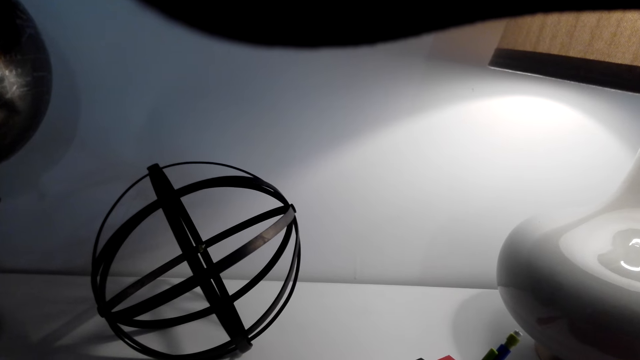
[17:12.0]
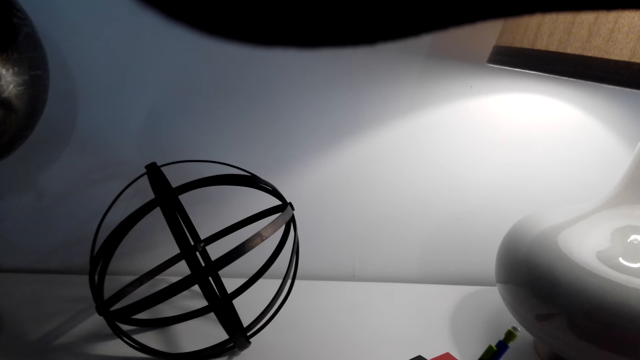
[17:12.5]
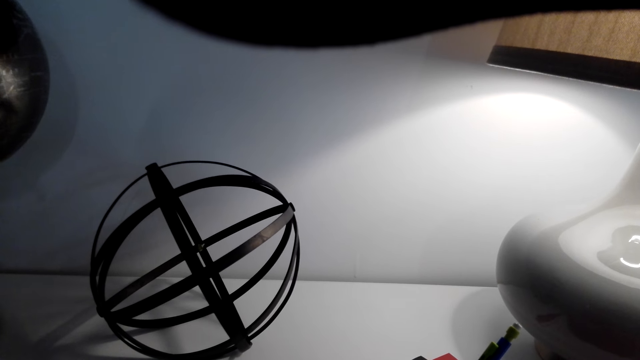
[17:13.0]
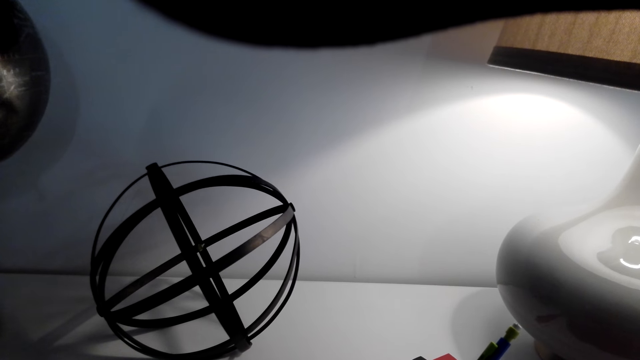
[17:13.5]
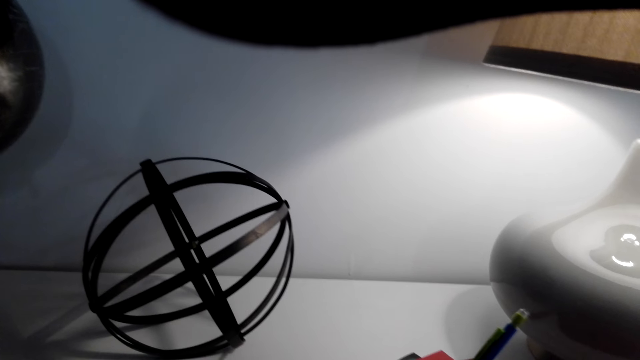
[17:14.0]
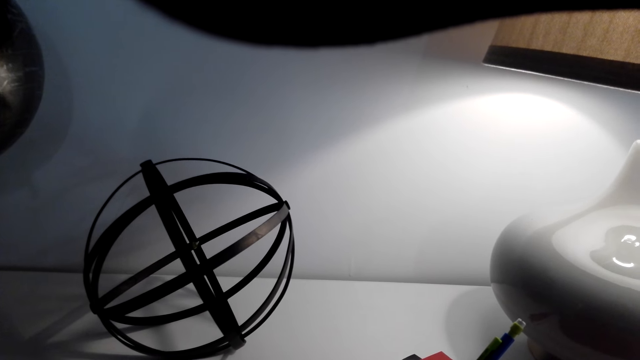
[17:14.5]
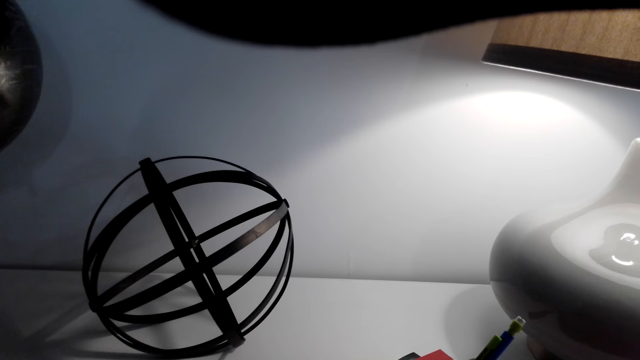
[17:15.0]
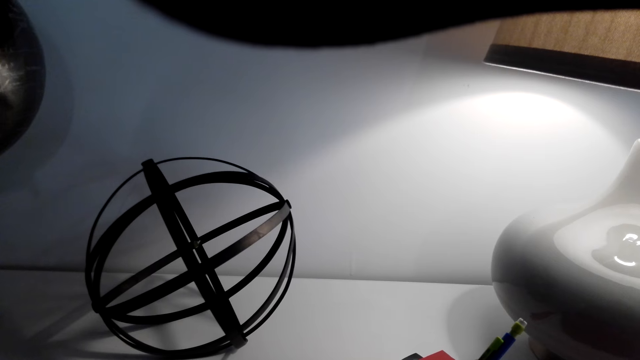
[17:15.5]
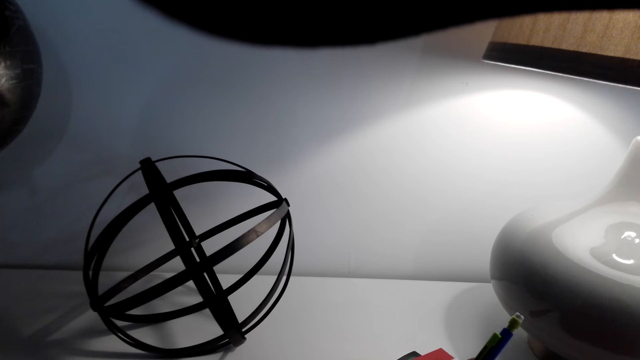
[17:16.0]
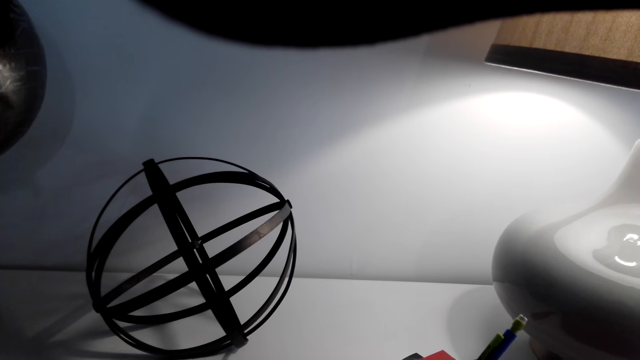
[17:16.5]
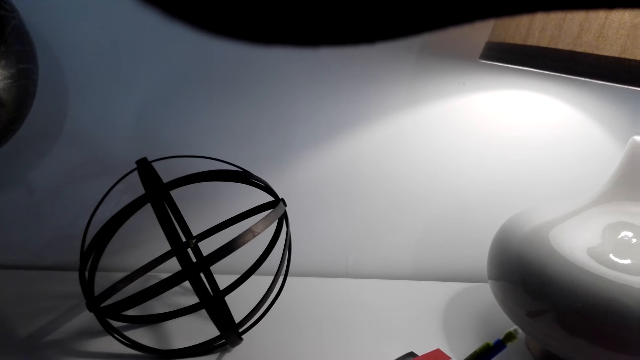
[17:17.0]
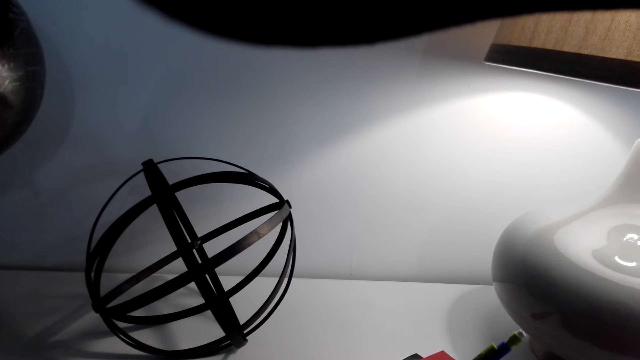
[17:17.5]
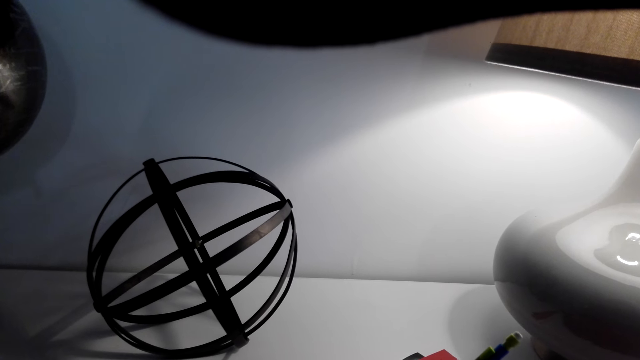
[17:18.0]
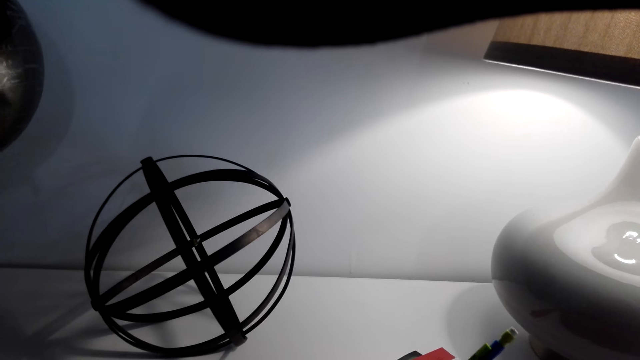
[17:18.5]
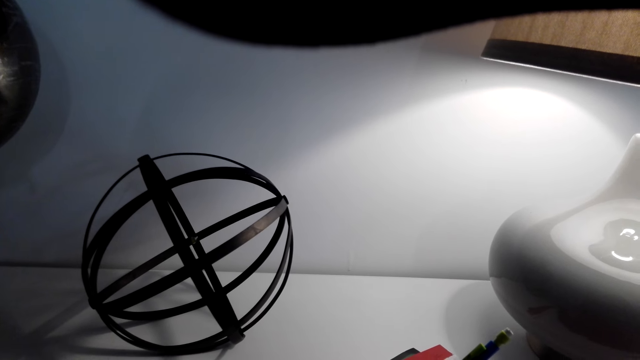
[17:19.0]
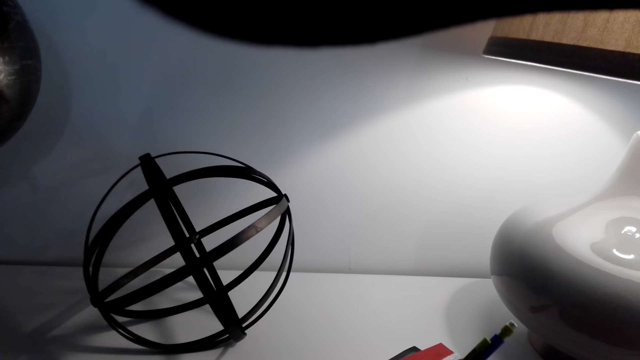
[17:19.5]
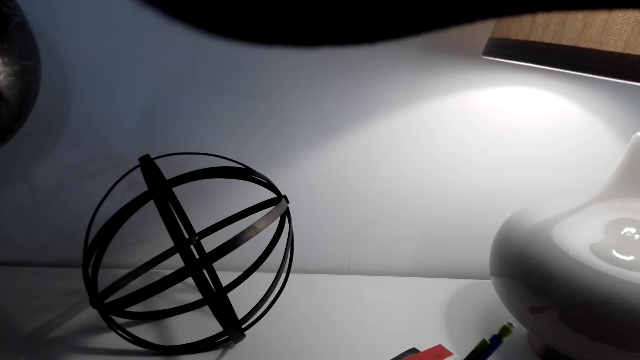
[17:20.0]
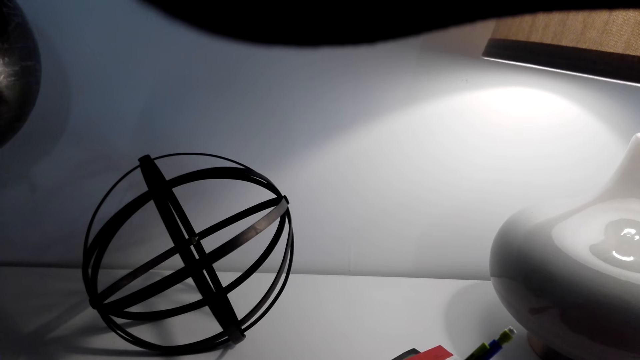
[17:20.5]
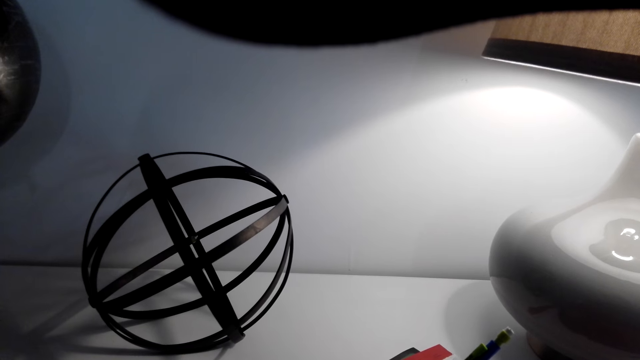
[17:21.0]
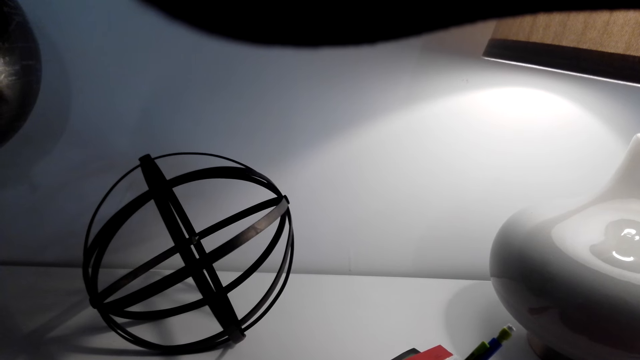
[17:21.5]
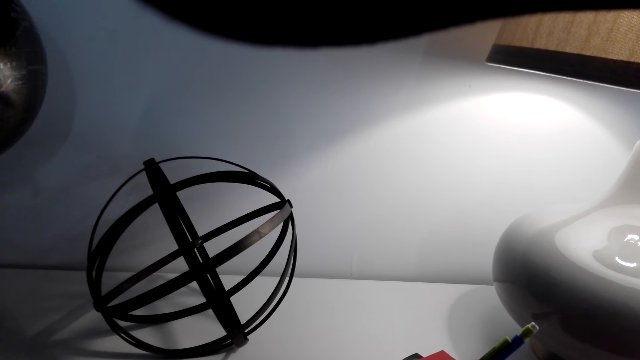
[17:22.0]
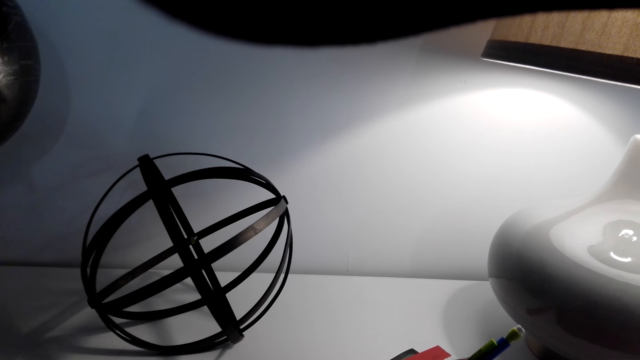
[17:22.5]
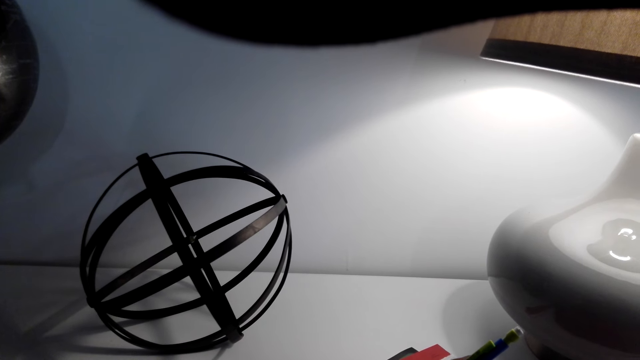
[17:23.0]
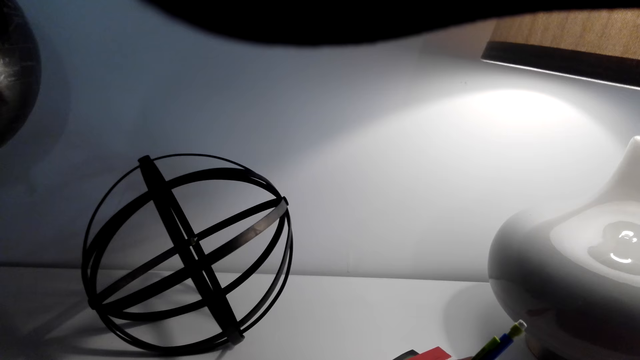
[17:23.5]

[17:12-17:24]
The camera wearer draws.

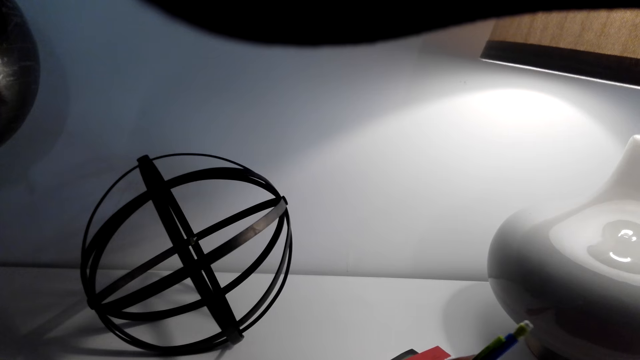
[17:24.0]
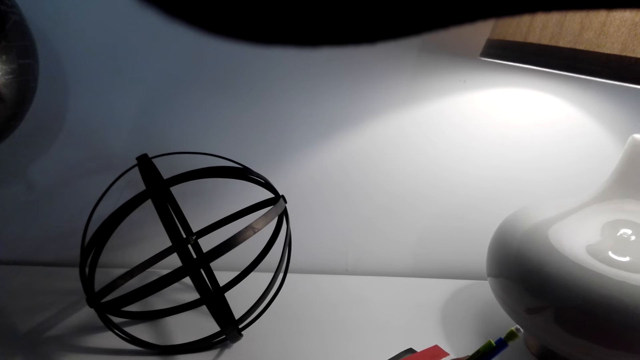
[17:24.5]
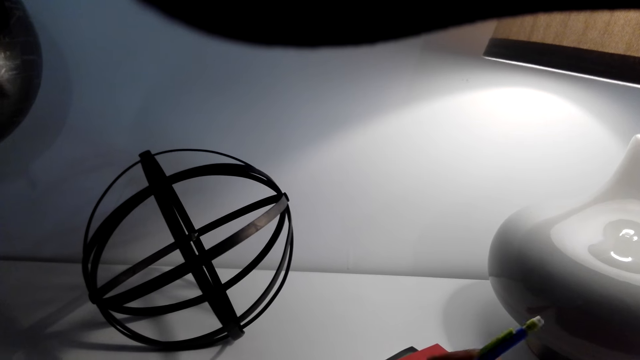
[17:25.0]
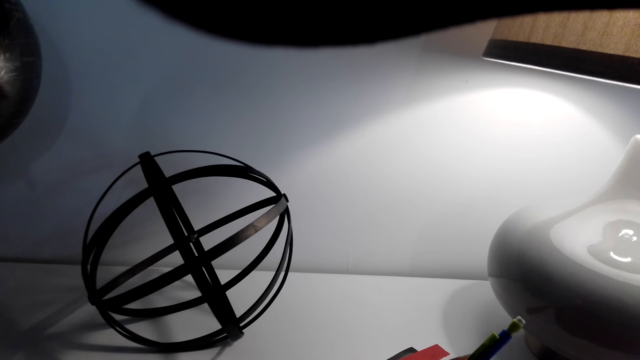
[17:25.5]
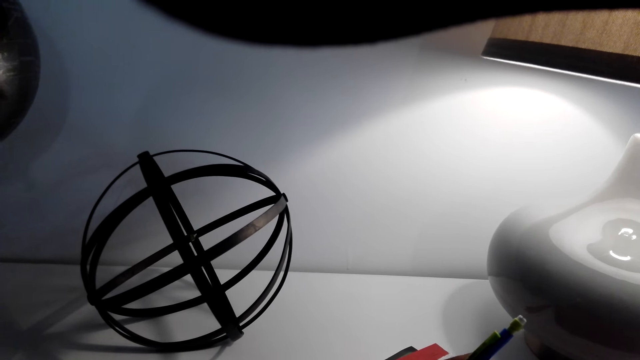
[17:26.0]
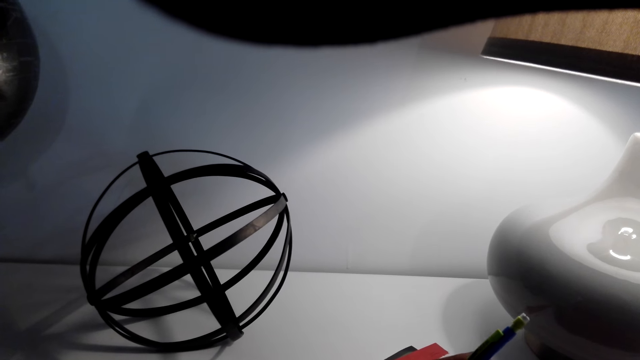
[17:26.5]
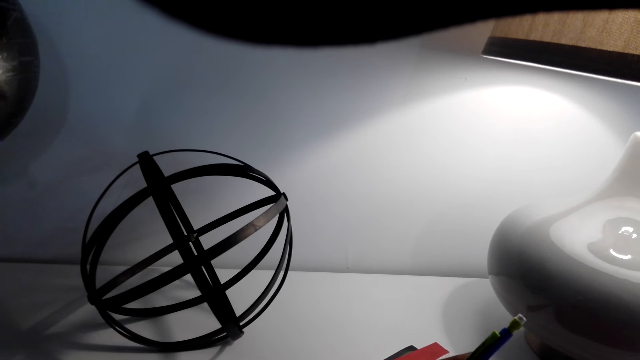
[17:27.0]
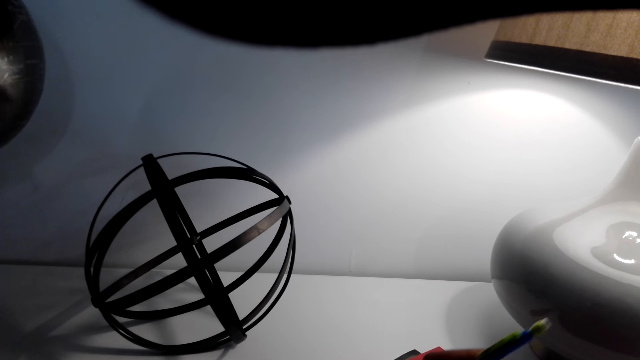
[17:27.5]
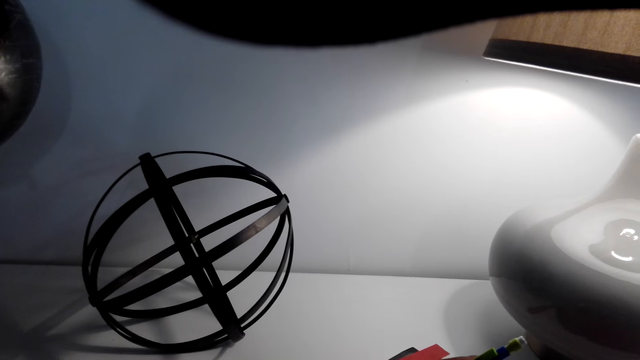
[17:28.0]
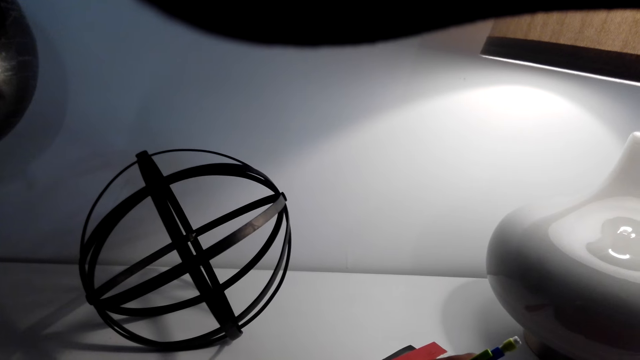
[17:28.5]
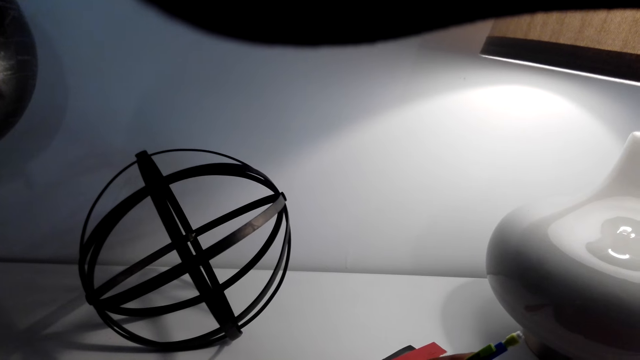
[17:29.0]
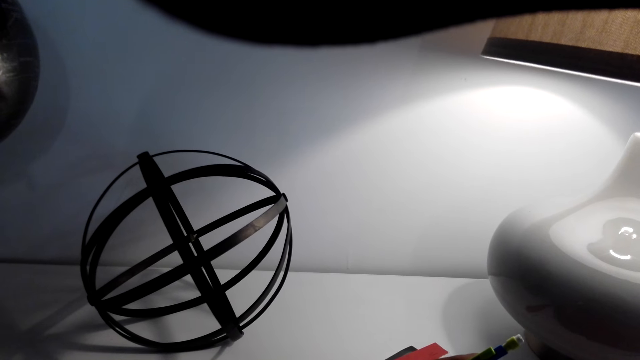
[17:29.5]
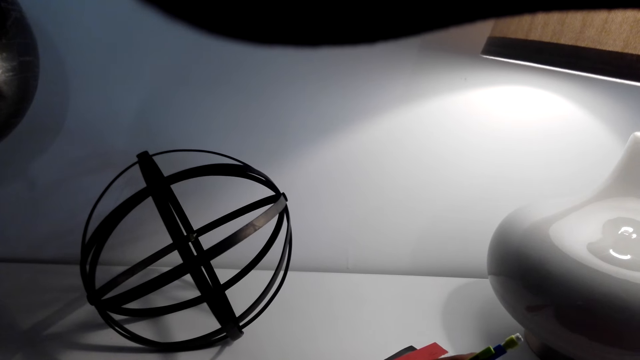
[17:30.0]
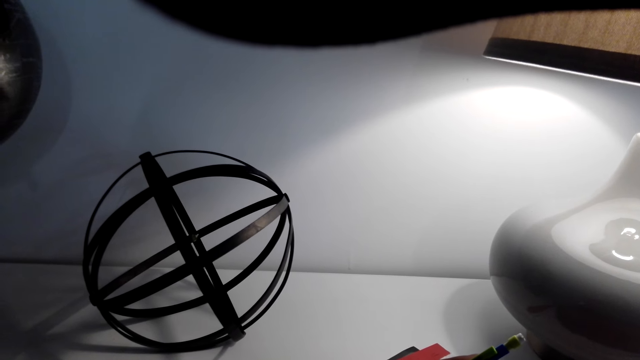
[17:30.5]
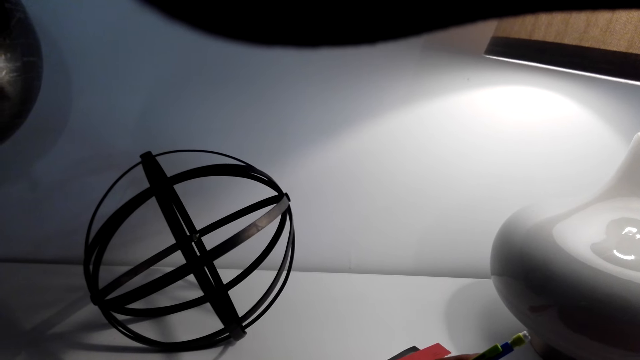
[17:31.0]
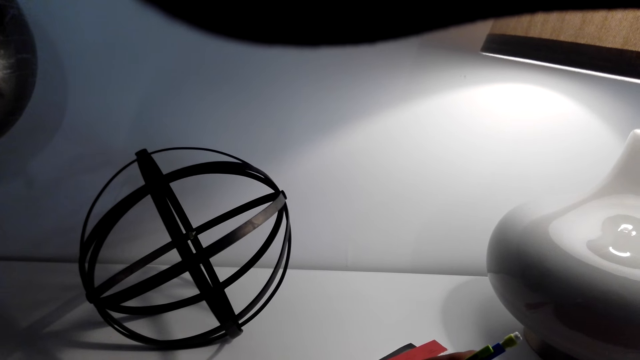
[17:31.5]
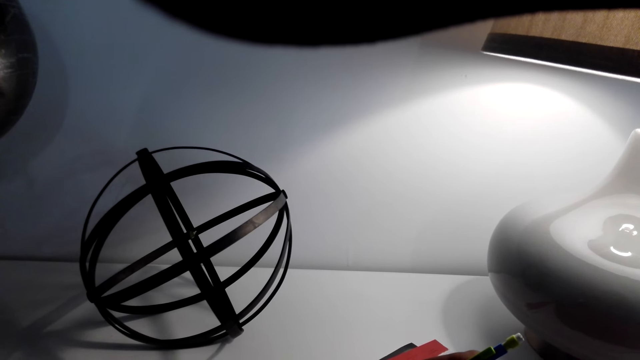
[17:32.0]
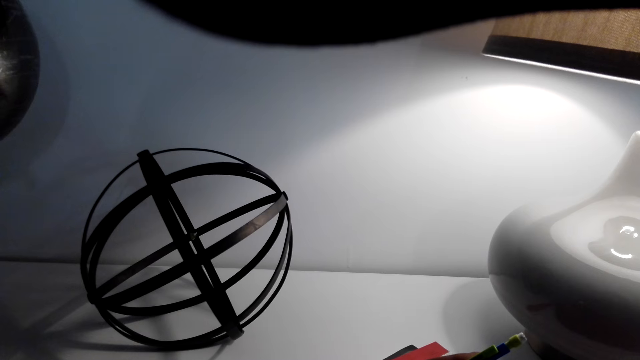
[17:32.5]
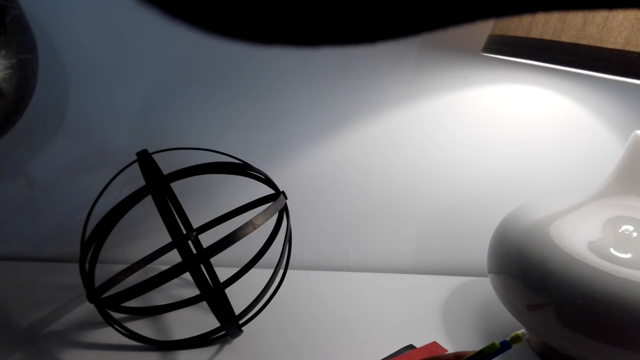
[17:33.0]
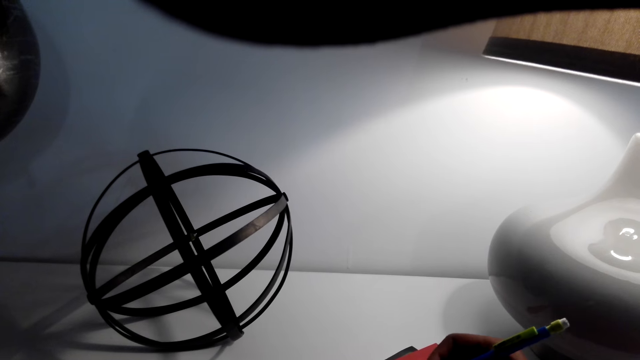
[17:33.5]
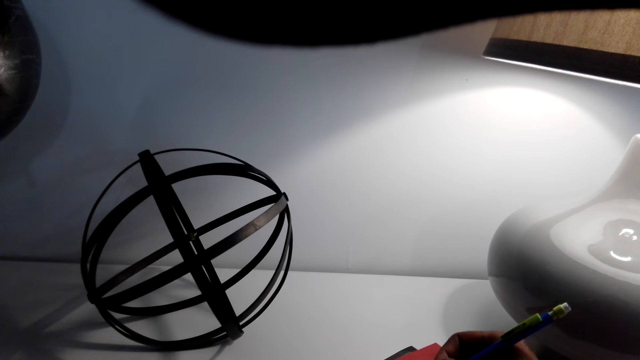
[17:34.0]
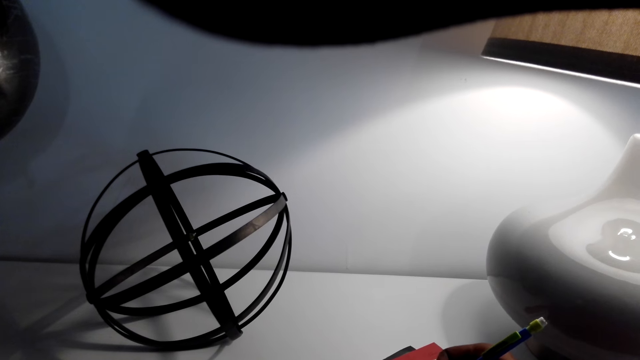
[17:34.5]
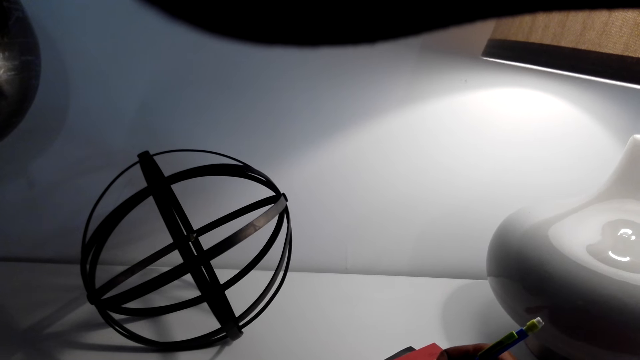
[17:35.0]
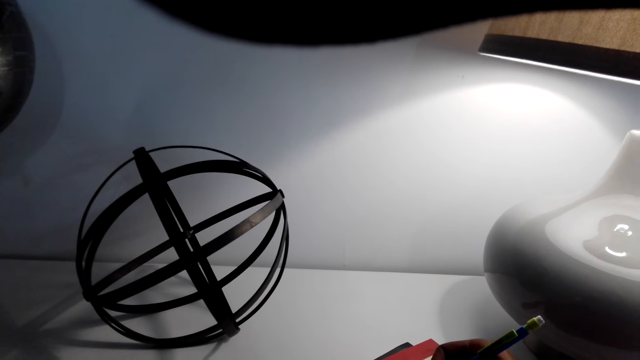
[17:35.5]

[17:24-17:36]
The camera wearer looks at the terrestrial globe.
